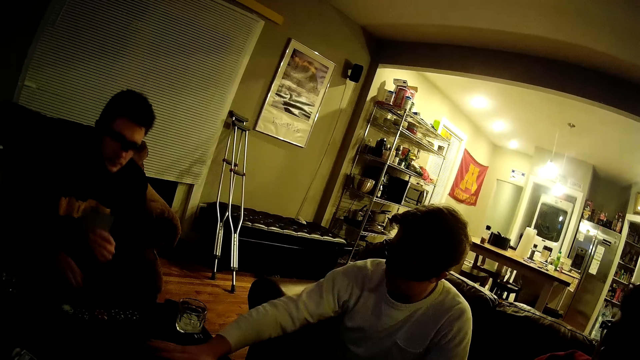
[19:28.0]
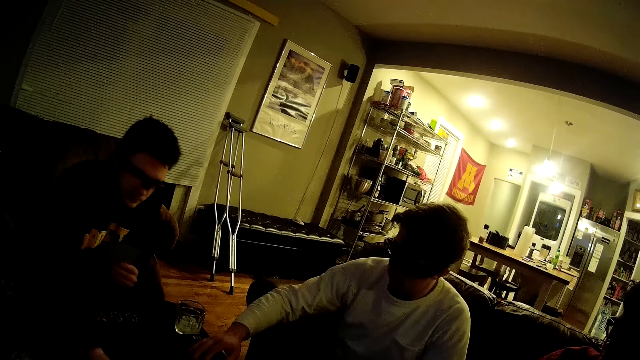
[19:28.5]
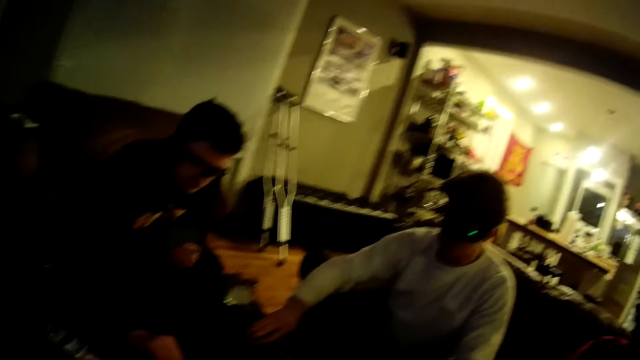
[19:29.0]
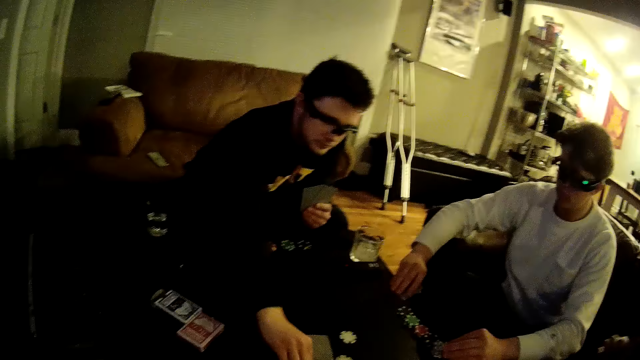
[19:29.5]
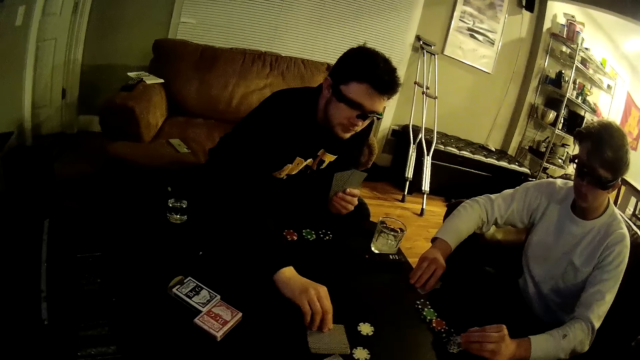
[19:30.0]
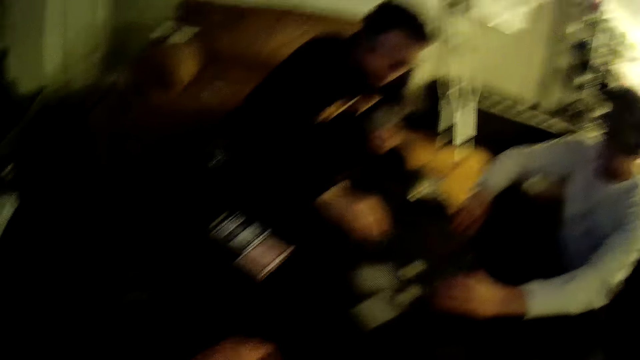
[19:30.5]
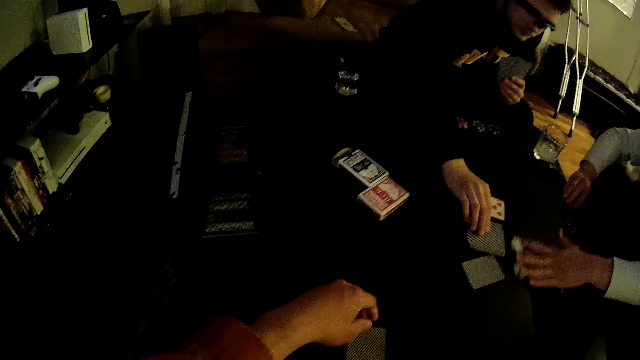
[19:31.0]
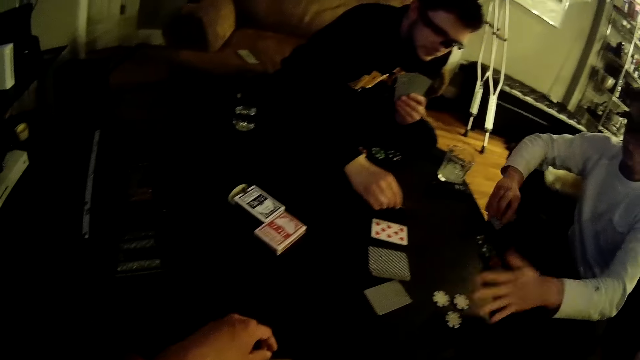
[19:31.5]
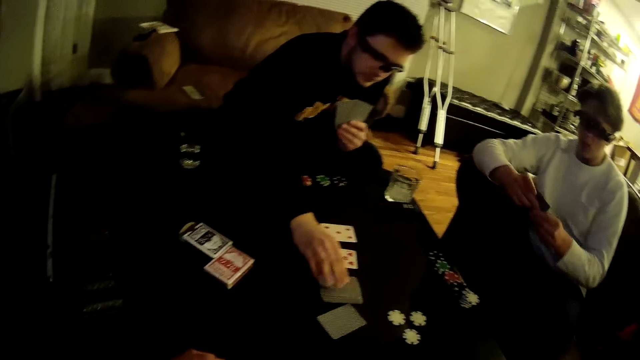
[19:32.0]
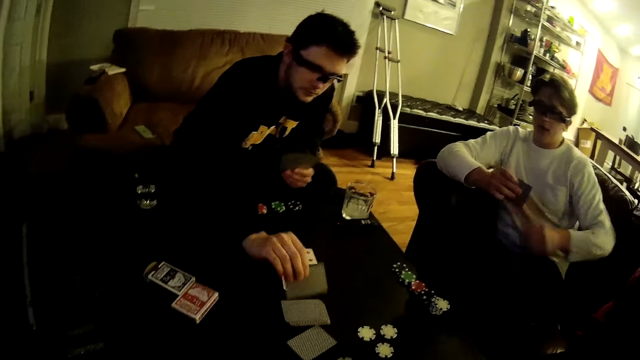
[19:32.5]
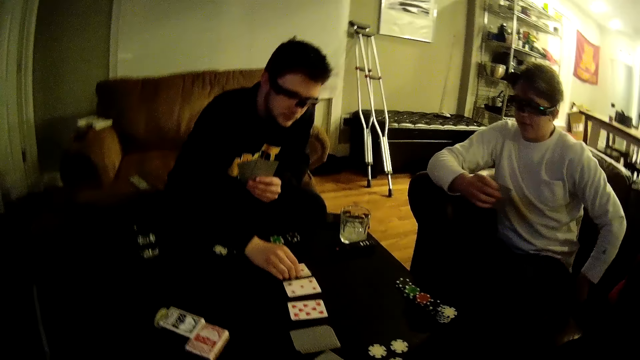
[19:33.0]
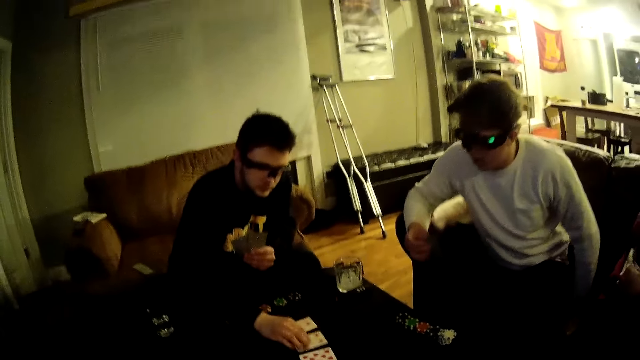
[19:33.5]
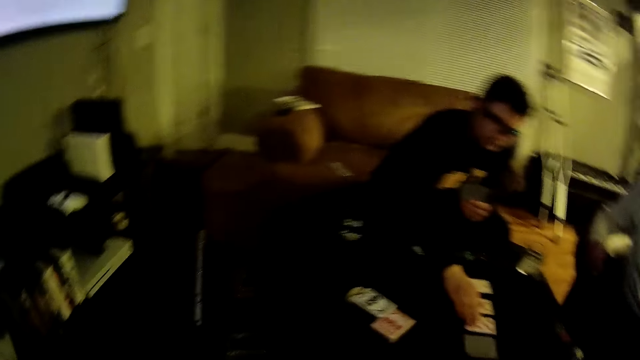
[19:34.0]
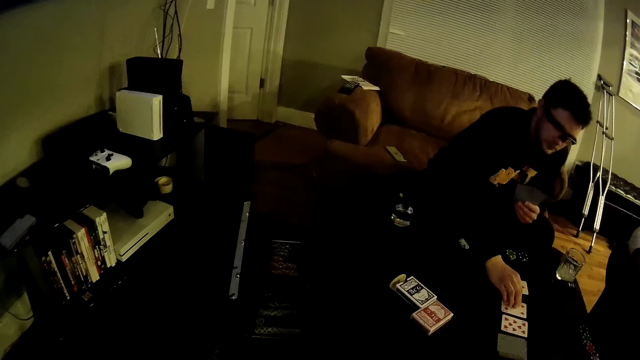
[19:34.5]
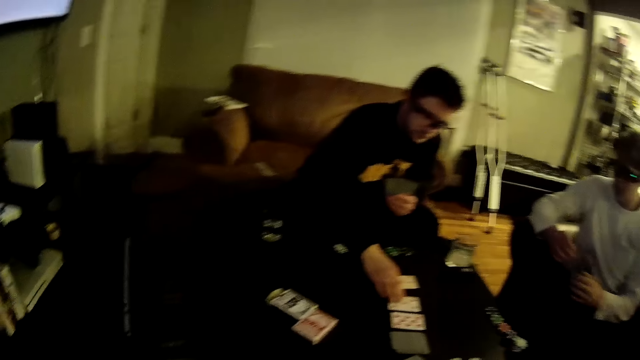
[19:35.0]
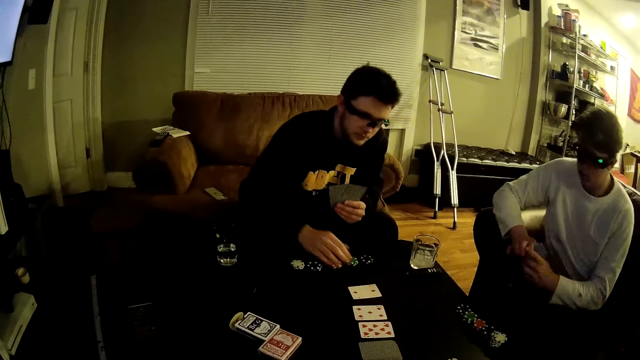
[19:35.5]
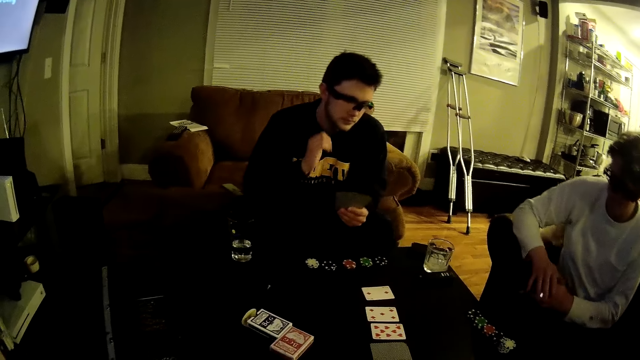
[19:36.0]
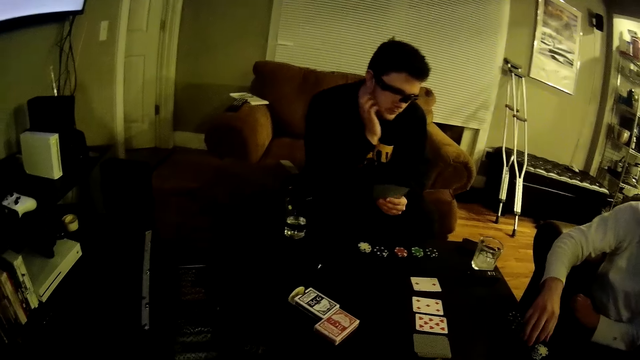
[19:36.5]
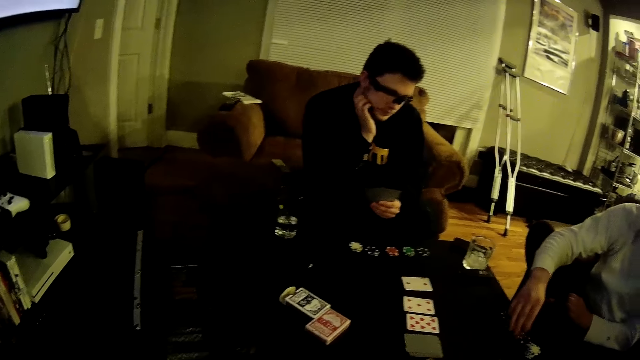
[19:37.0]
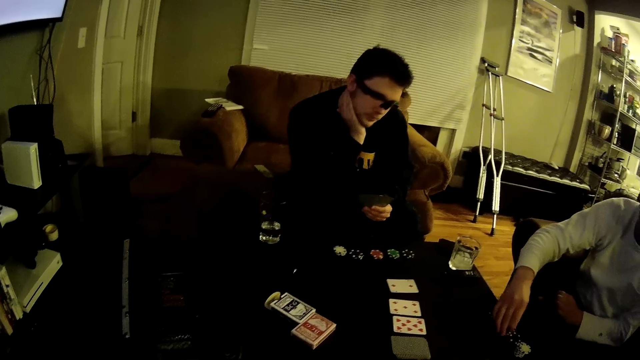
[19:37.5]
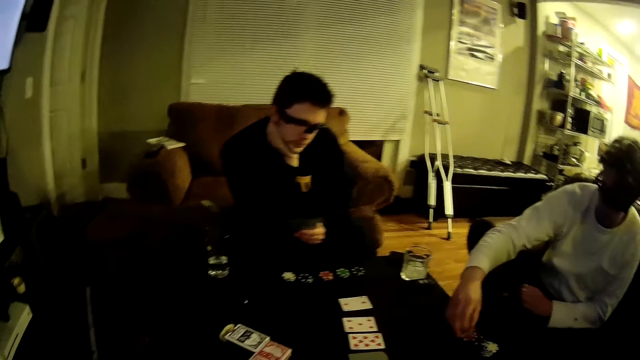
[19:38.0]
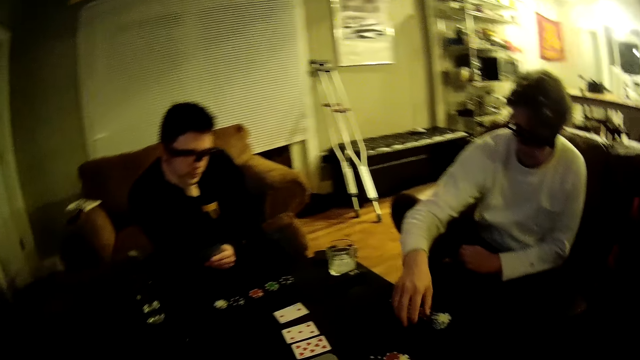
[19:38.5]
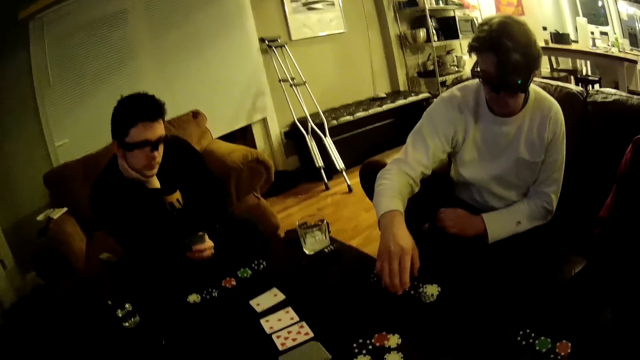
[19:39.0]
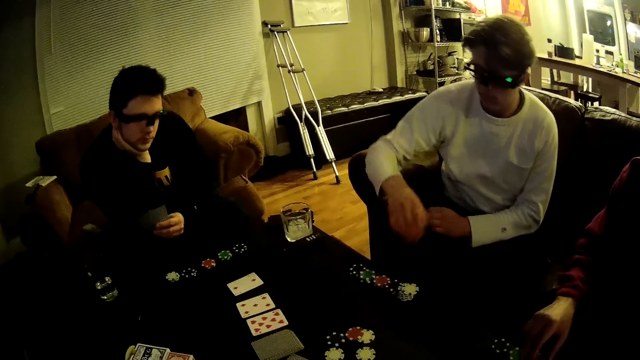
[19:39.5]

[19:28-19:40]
A man pushes some game disks to the centre of the table with his left hand. The camera wearer looks around. Another man sorts some cards at the centre of the table. The first man packs some cards on the table with his right hand. A third man picks up cards. The first man dialogues with the camera wearer. The camera wearer looks around. The first man picks up some game disks on the table. He throws the game disks at the centre of the table.

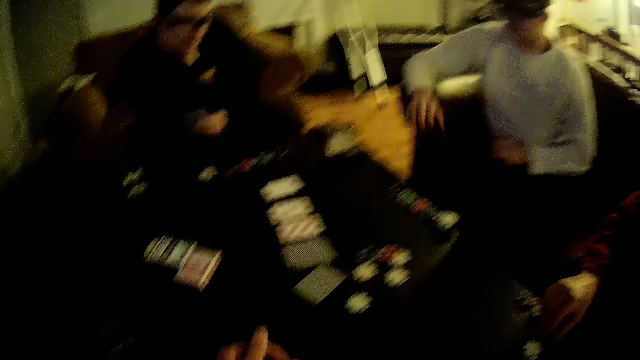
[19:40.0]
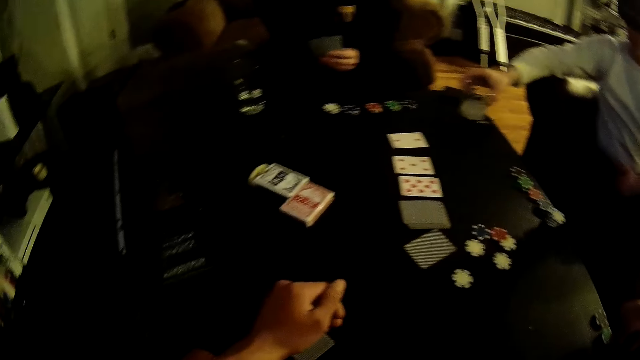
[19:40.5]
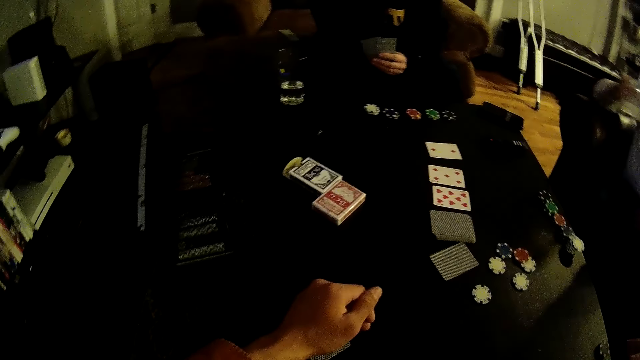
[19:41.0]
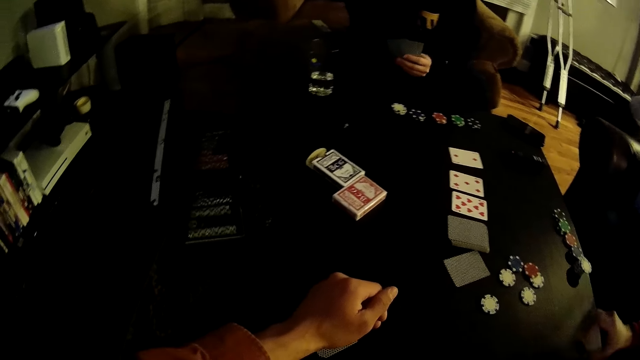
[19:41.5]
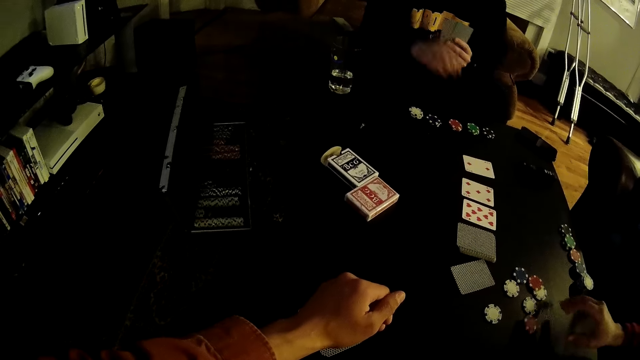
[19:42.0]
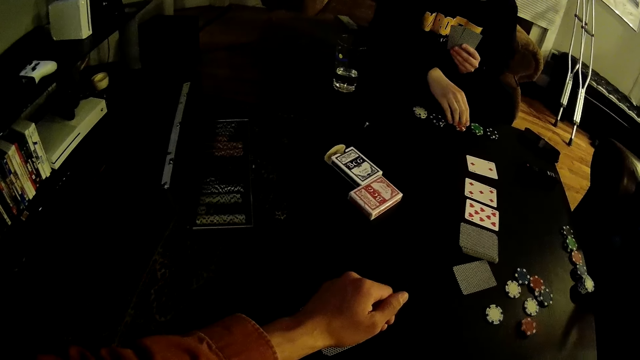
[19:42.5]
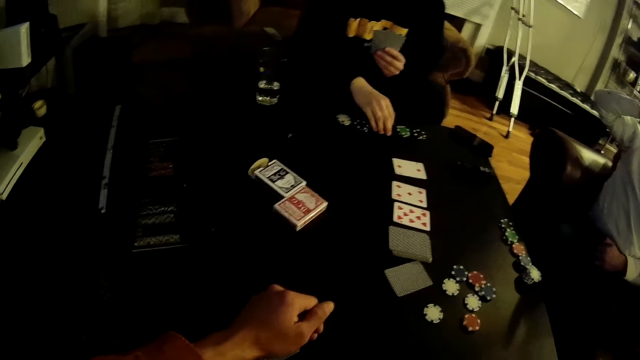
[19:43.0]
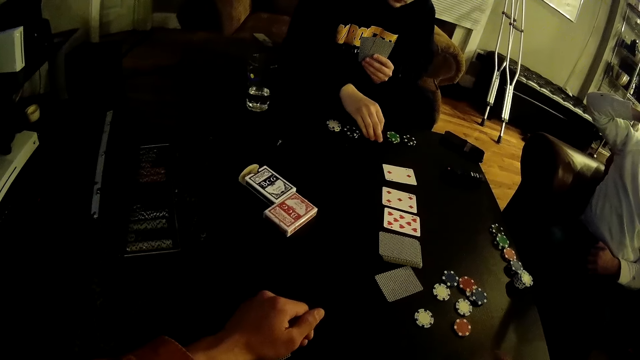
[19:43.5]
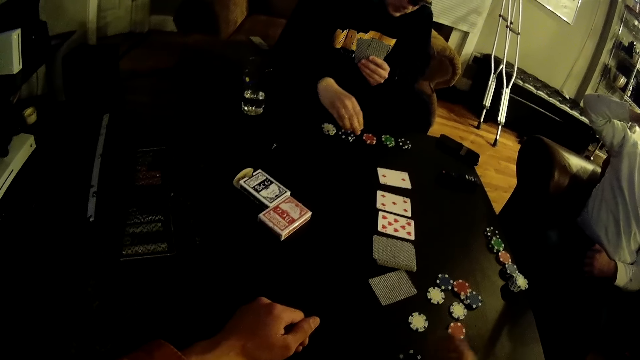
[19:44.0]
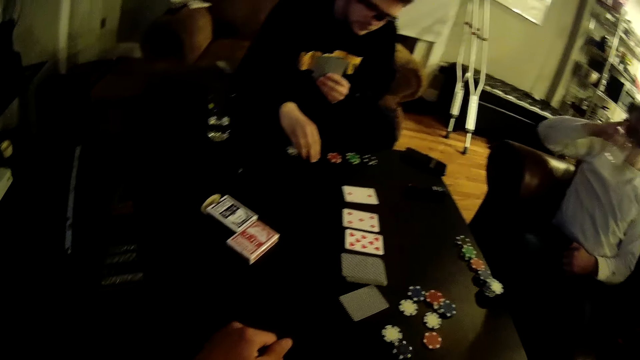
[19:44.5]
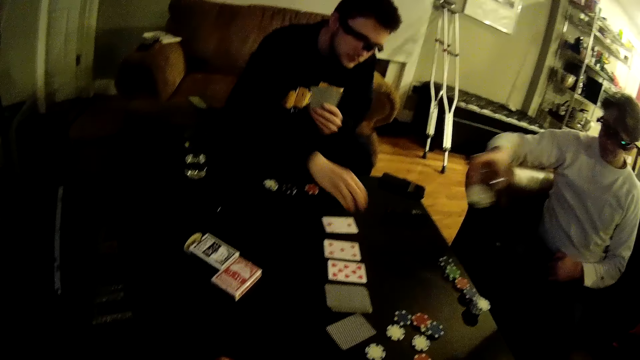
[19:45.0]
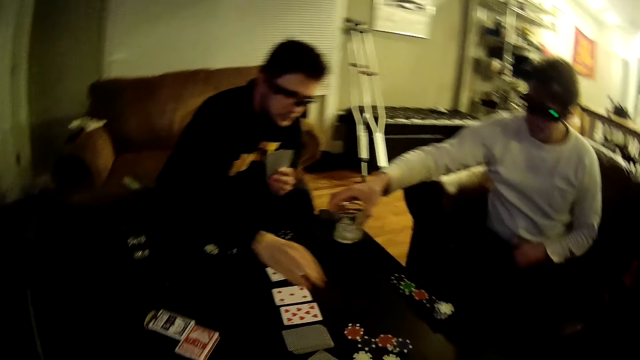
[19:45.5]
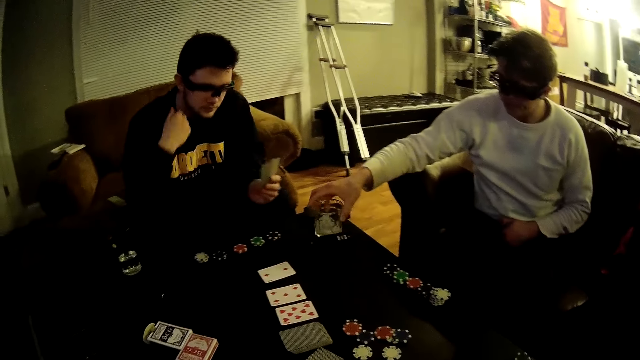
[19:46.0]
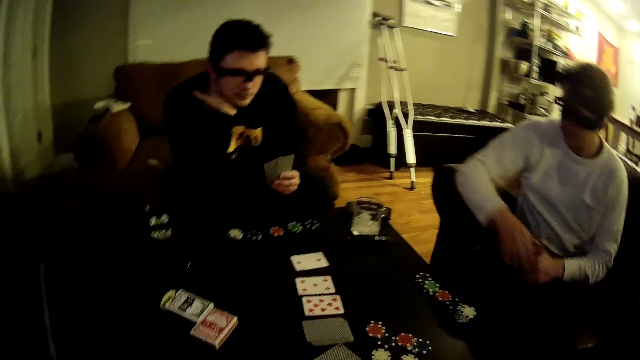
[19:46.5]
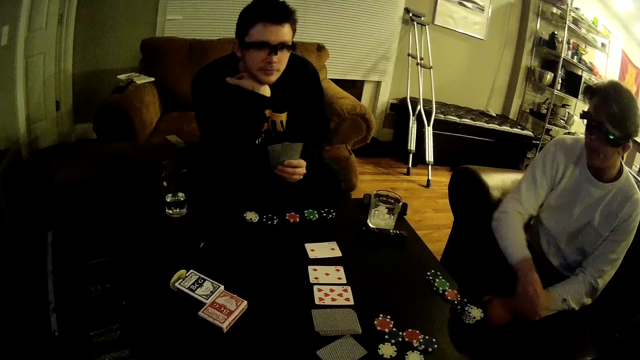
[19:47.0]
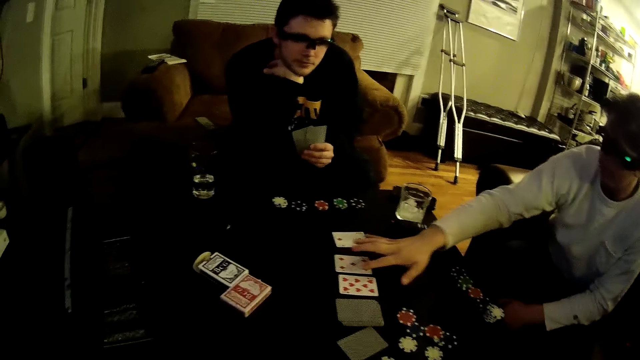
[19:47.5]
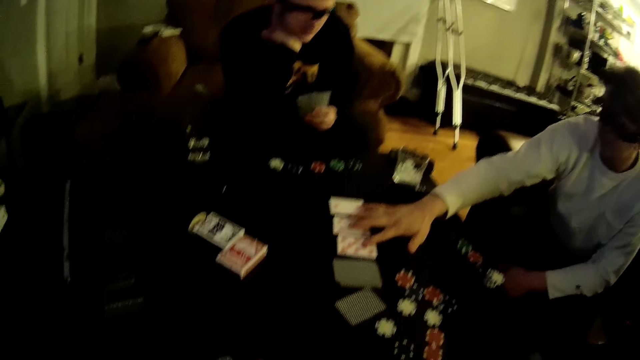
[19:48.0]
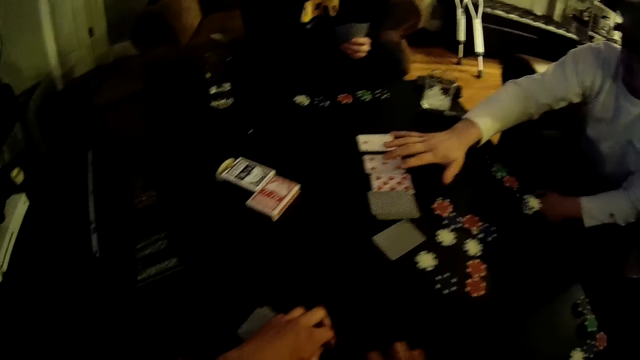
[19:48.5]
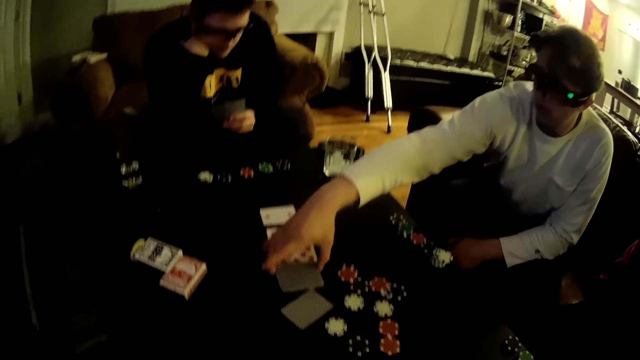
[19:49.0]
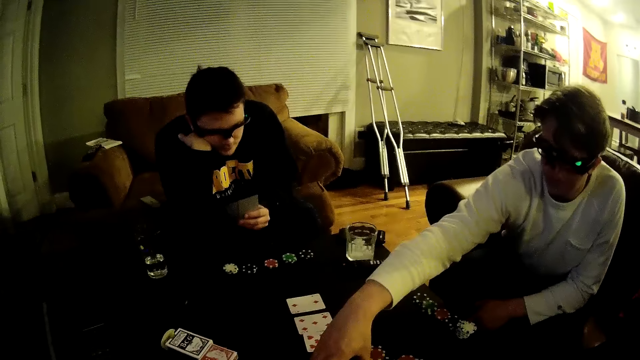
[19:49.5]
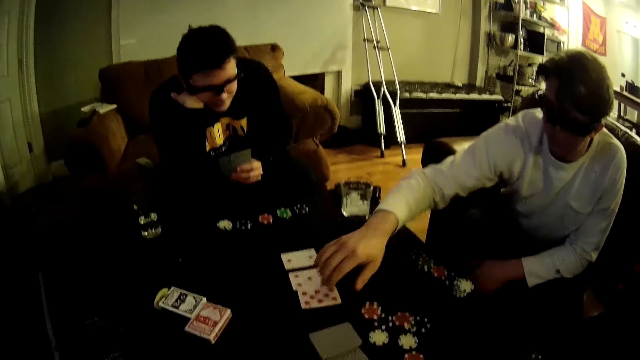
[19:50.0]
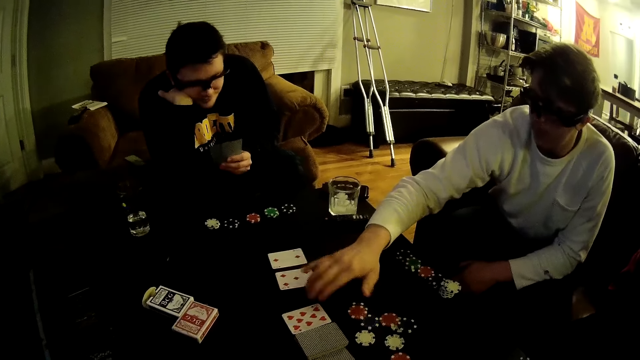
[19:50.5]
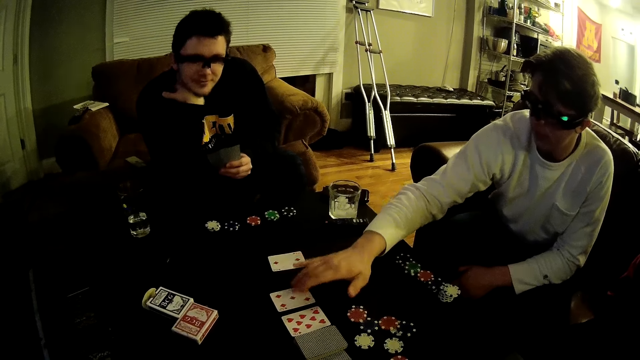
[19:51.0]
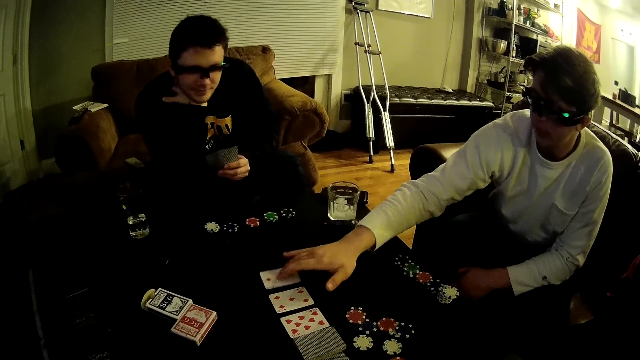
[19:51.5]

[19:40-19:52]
A man picks up some game disks on the table. The camera wearer looks around. Another man picks up a glass of juice on the table with his right hand. The first man throws the game disks at the centre of the table. The camera wearer throws the game disk at the centre of the table and picks up some game disks on the table. A third man picks up some game disks on the table. The second man drops the glass of juice on the table. The third man throws the game disks at the centre of the table. The second man adjusts the cards at the centre of the table.
